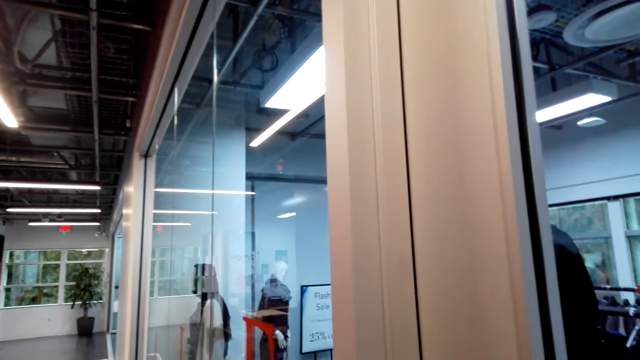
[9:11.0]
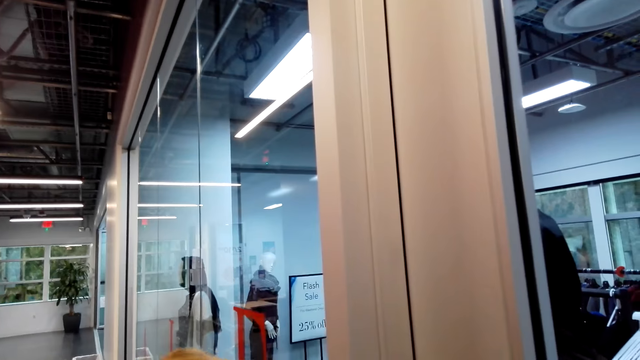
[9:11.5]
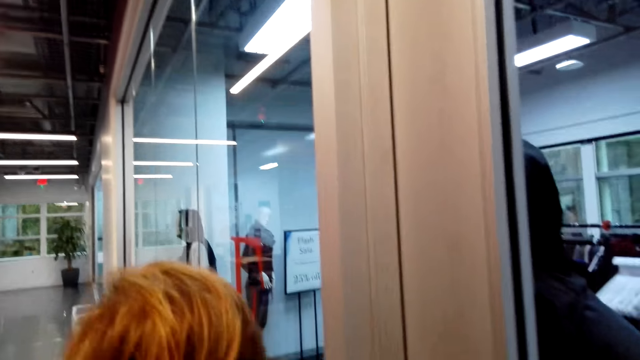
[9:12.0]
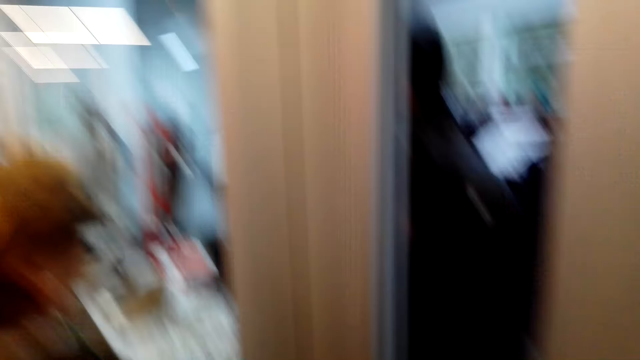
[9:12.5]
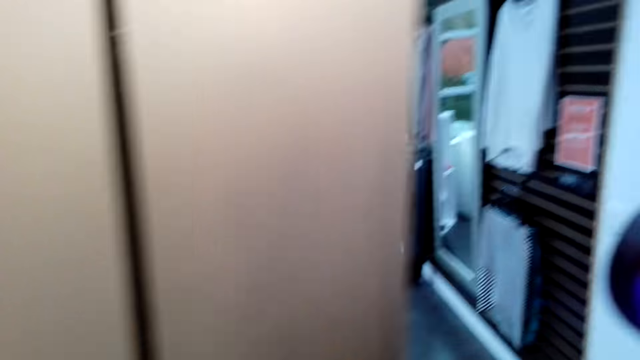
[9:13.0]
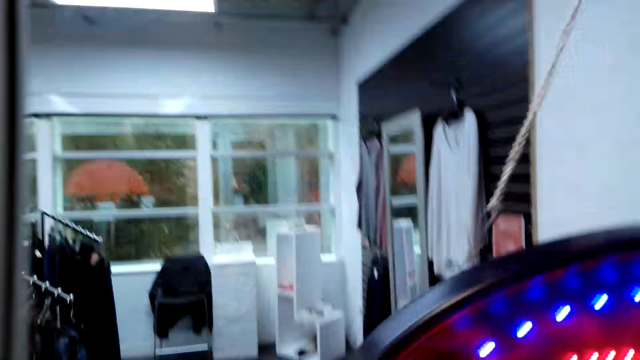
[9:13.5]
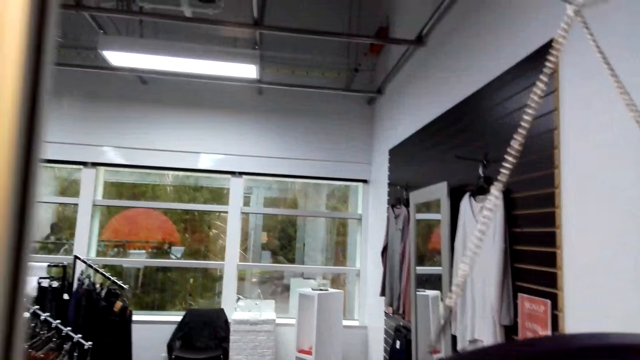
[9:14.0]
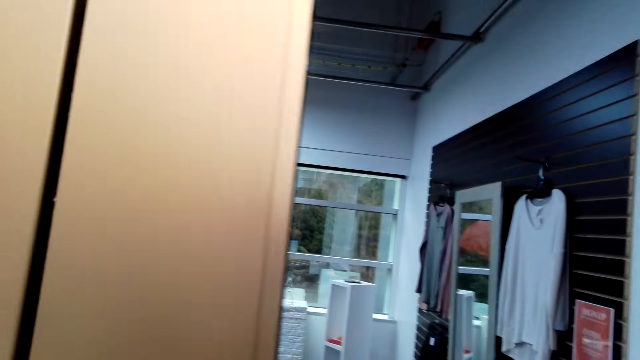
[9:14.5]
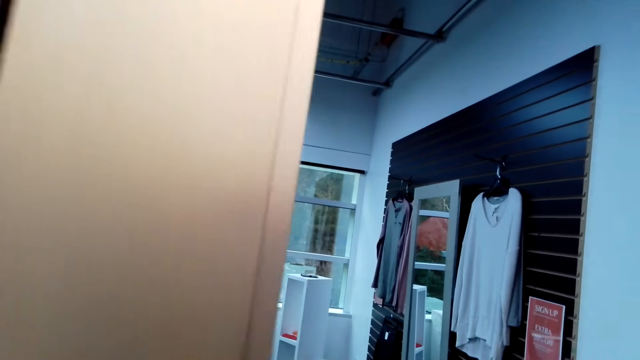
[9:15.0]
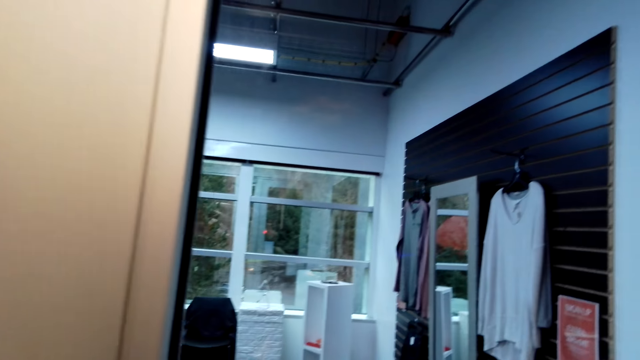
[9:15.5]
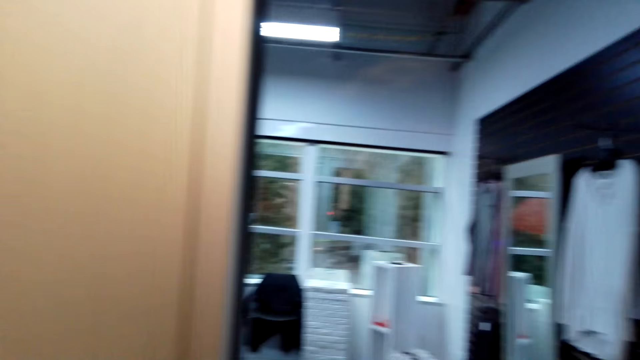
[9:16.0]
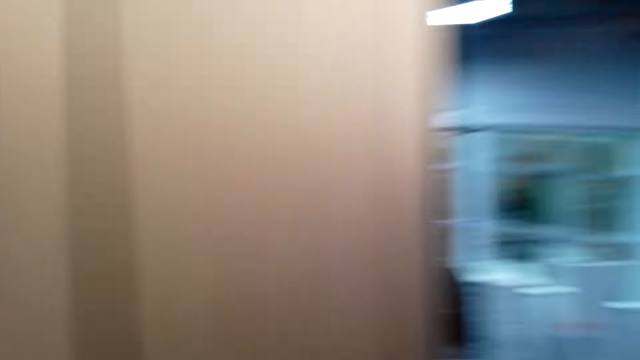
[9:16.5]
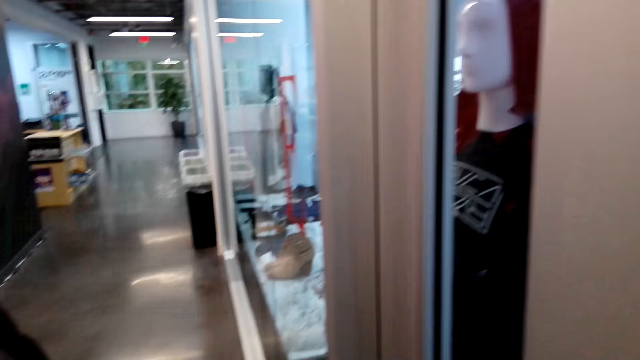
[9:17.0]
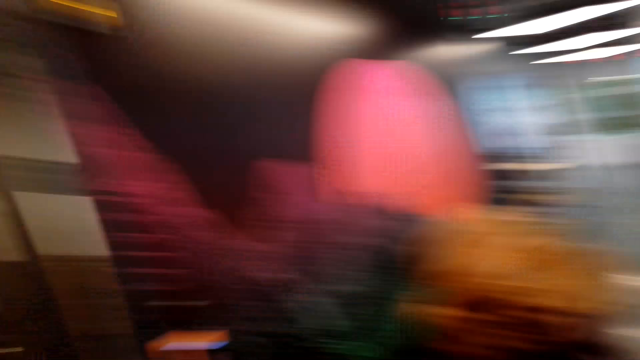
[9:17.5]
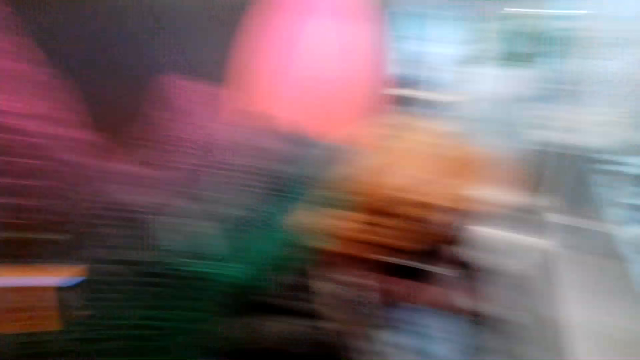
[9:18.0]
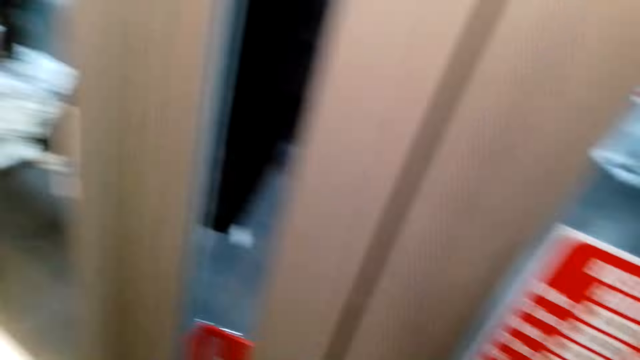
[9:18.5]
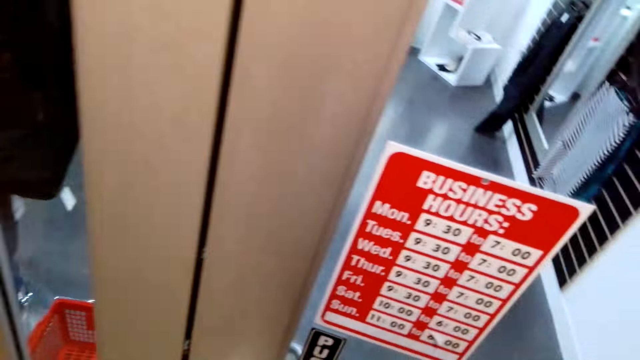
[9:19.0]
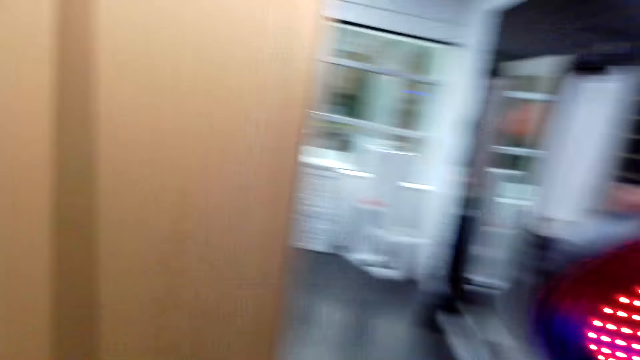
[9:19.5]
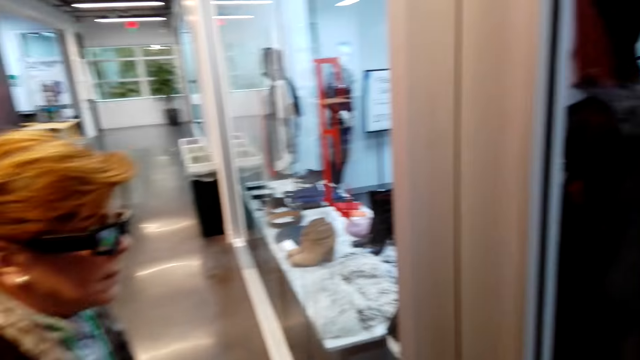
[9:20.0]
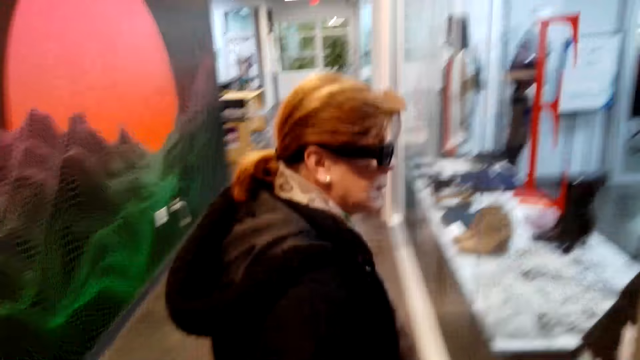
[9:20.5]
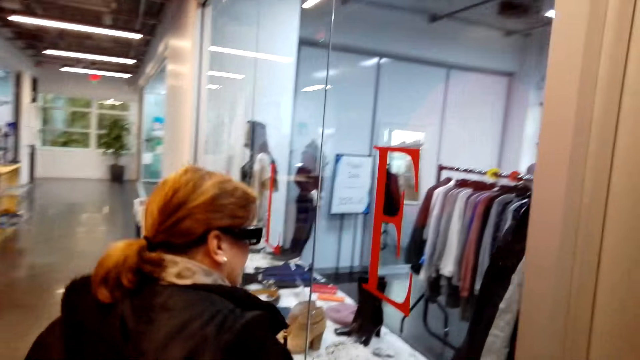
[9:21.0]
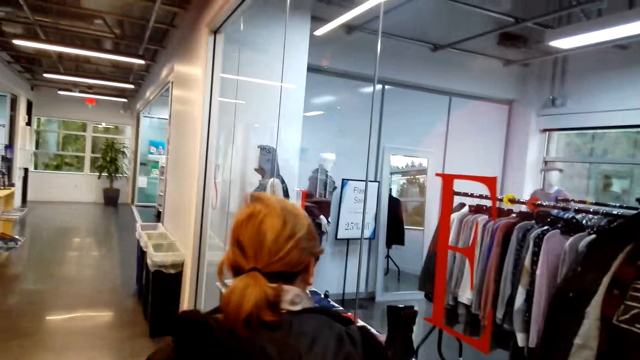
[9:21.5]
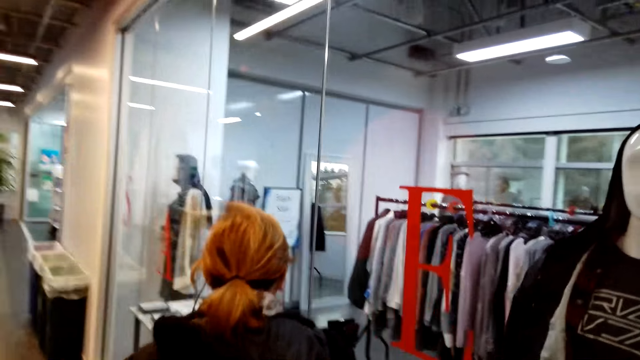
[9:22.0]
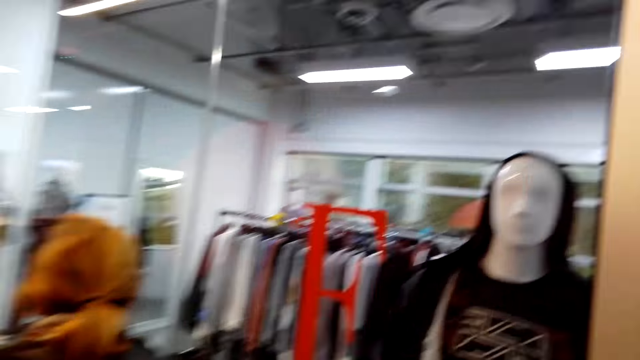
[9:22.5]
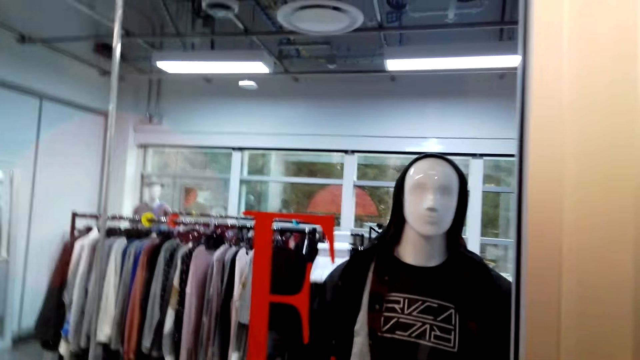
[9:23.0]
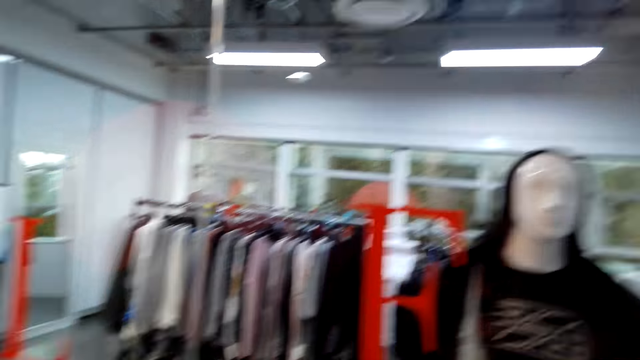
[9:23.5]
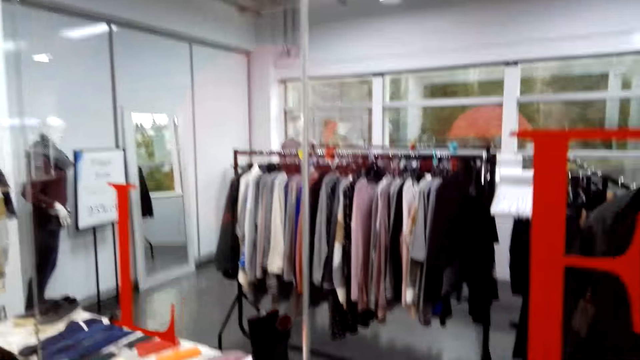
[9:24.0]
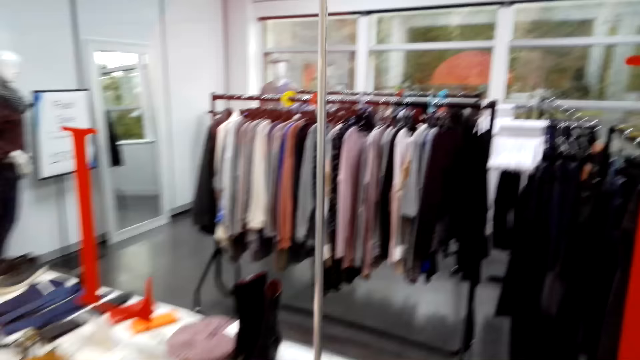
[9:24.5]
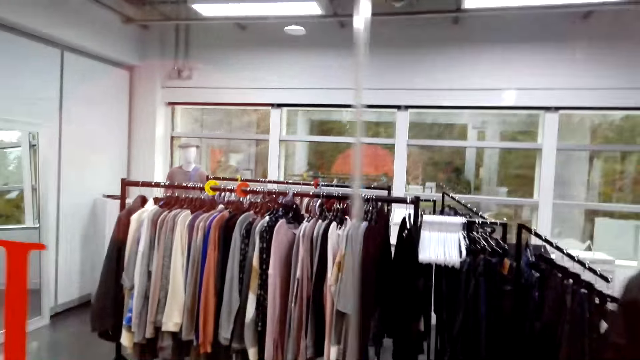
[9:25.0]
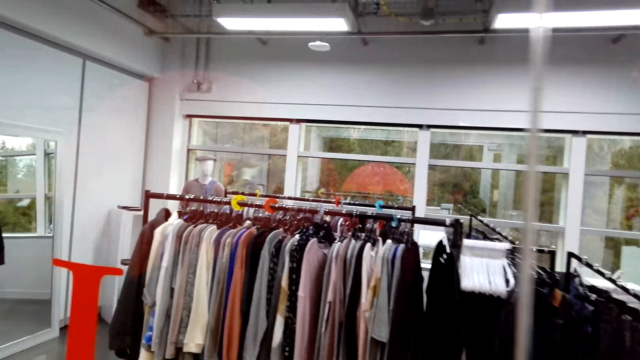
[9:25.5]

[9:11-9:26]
The camera wearer converses with a woman. They look around. A lady walks in a shop. The lady walks across. The camera wearer looks around in the display.

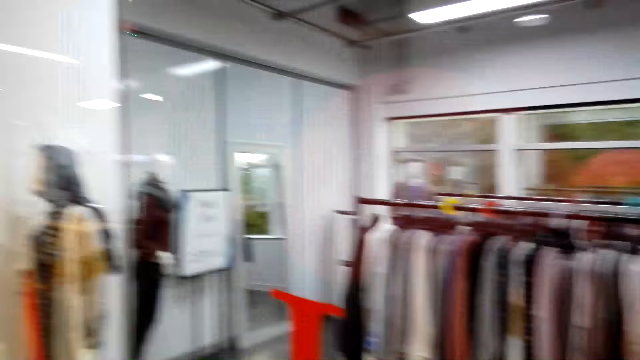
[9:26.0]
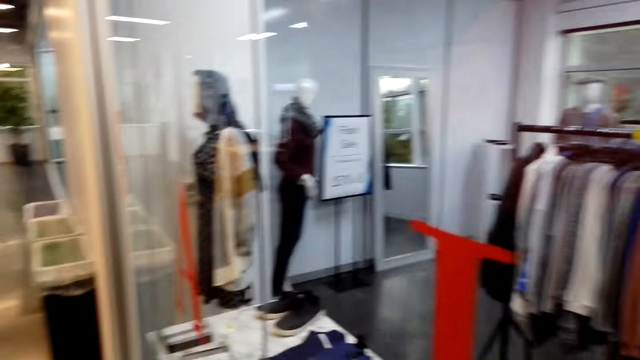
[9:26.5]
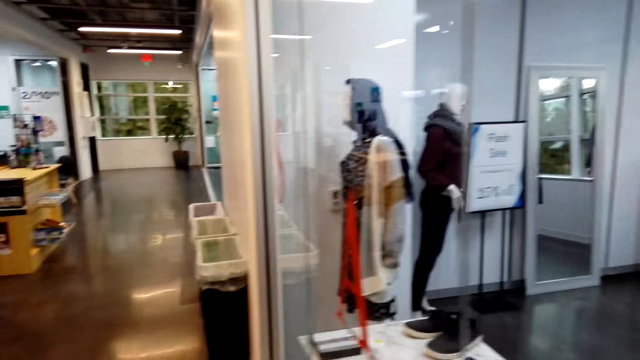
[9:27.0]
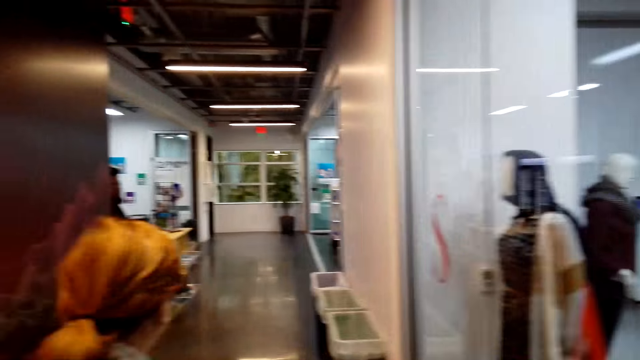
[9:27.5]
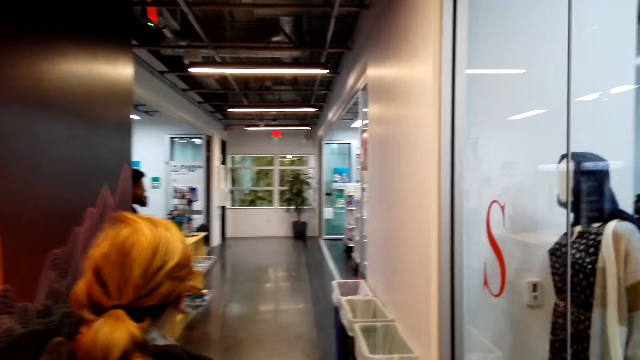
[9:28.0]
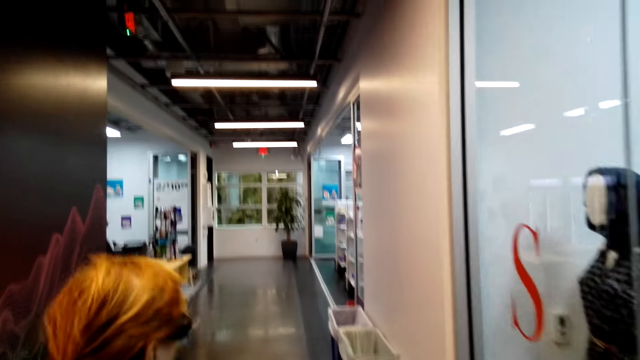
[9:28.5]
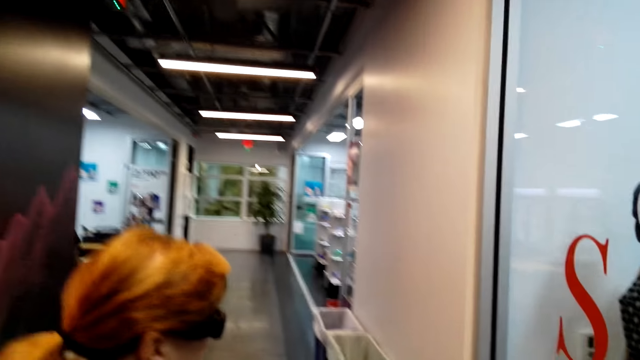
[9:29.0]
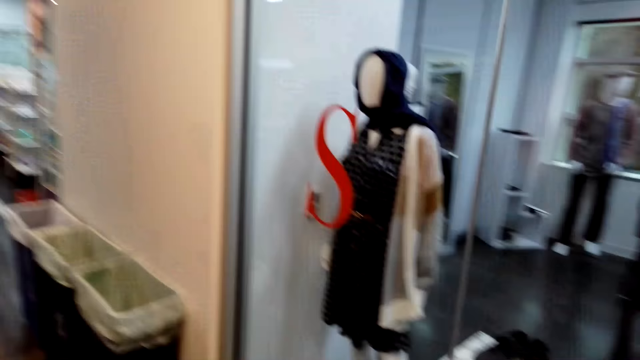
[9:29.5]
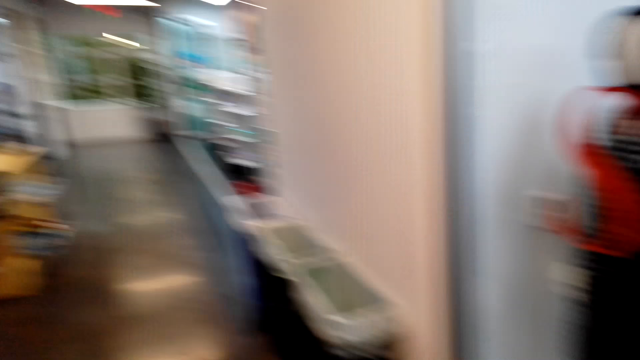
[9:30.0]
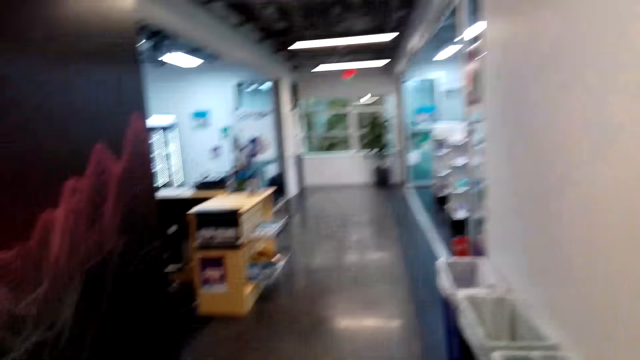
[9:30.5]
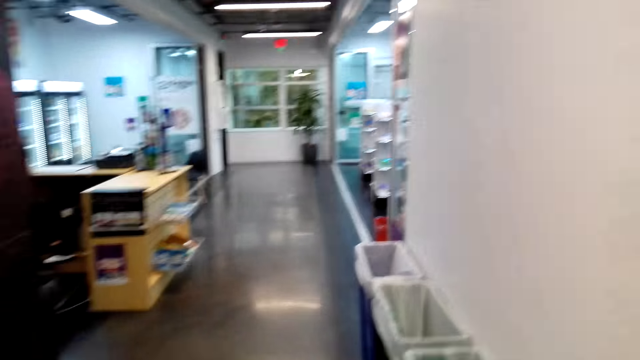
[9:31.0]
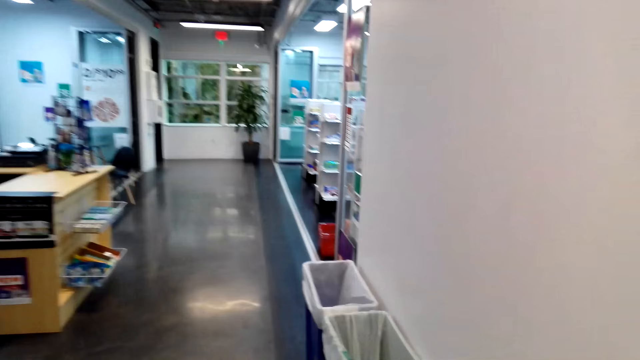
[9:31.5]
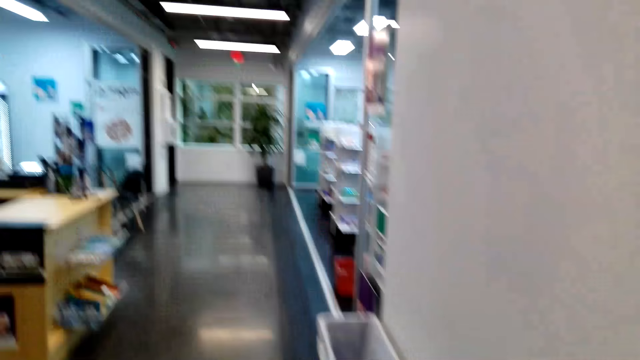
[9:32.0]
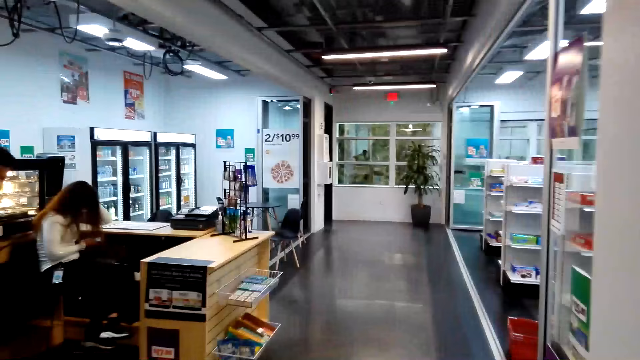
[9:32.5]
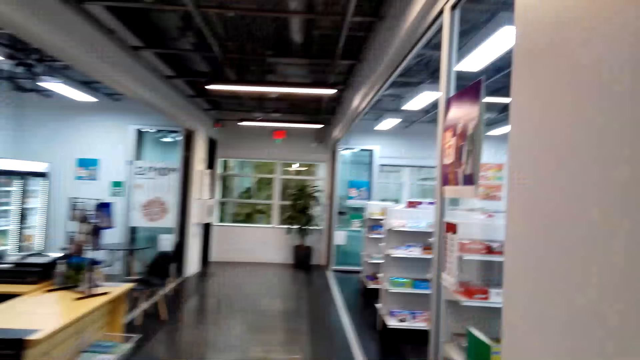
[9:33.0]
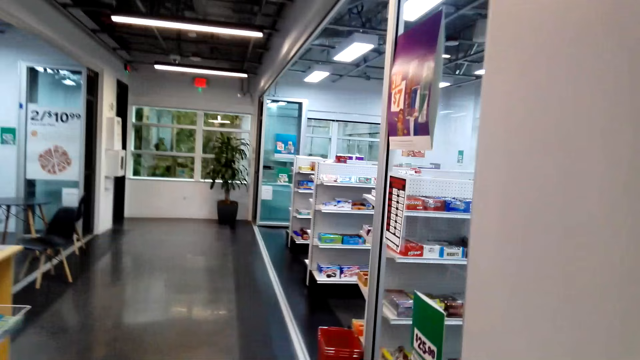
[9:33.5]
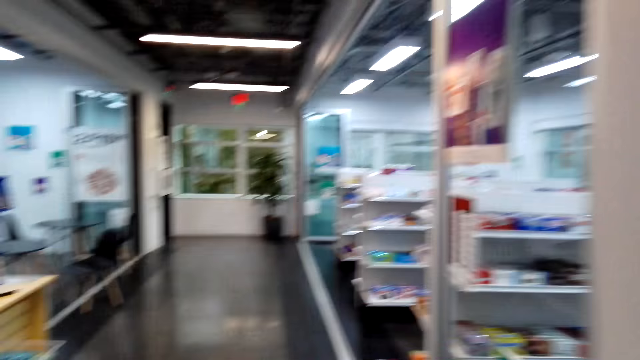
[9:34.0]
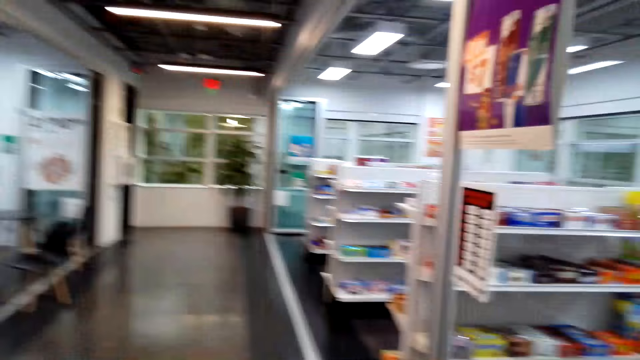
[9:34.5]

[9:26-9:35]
The camera wearer walks behind a woman.
